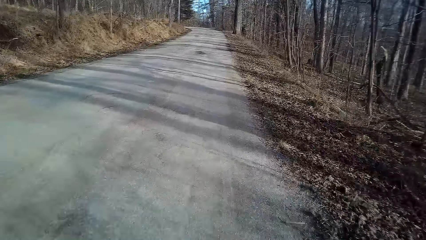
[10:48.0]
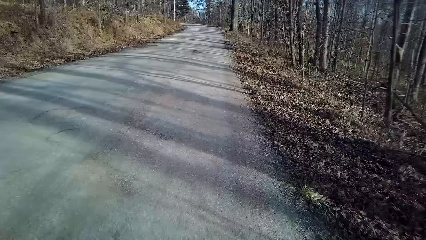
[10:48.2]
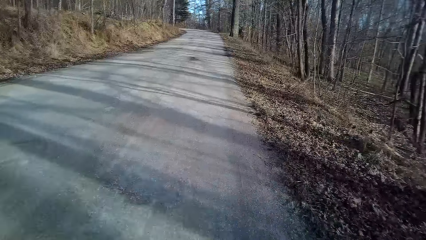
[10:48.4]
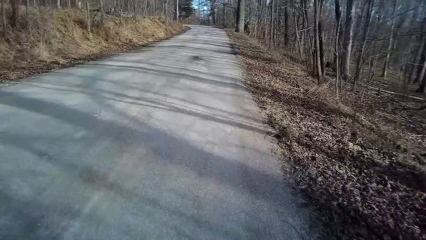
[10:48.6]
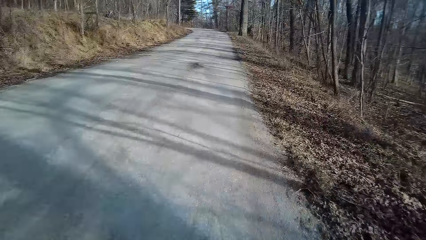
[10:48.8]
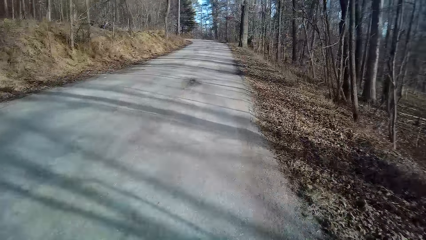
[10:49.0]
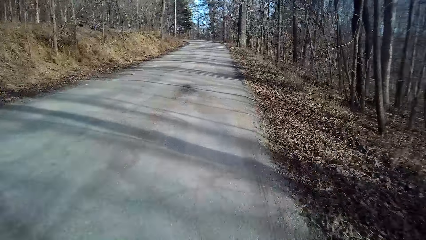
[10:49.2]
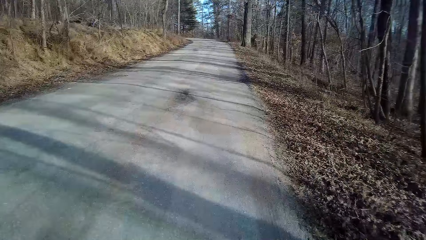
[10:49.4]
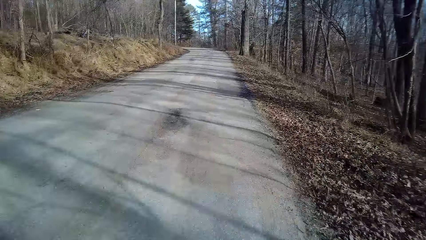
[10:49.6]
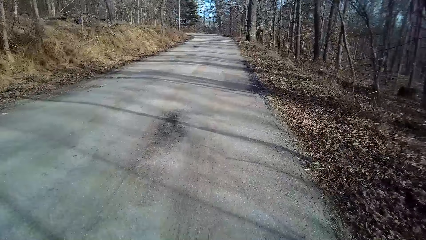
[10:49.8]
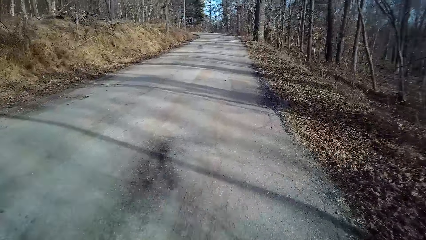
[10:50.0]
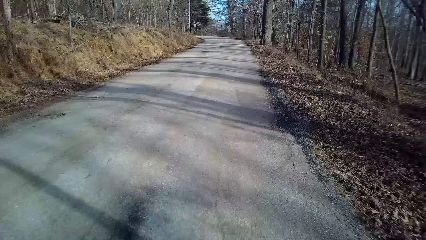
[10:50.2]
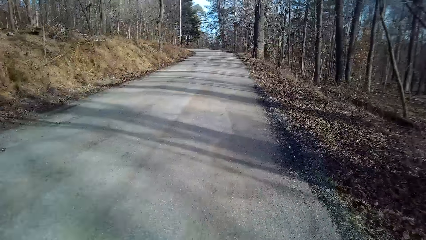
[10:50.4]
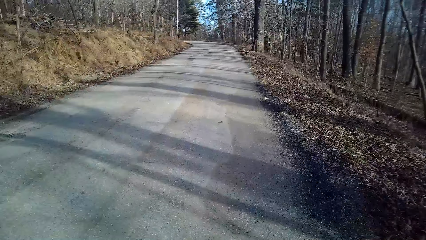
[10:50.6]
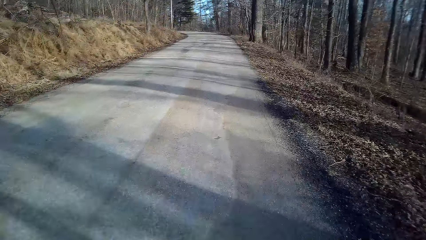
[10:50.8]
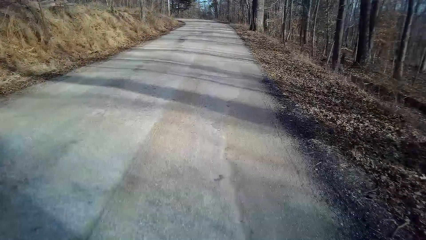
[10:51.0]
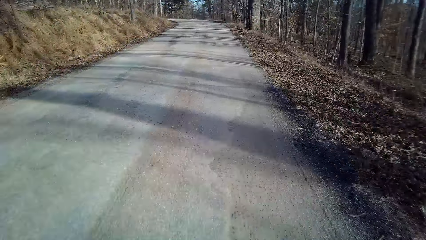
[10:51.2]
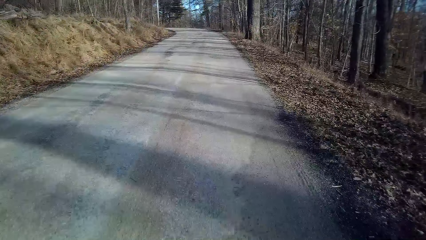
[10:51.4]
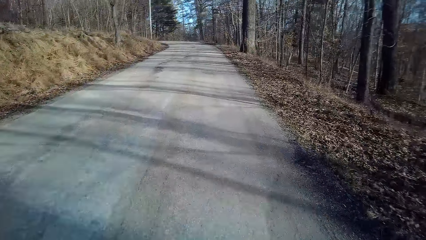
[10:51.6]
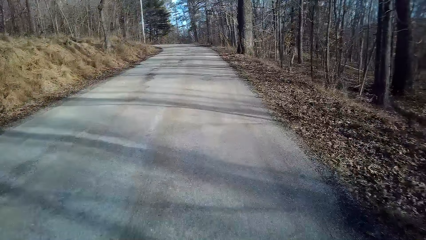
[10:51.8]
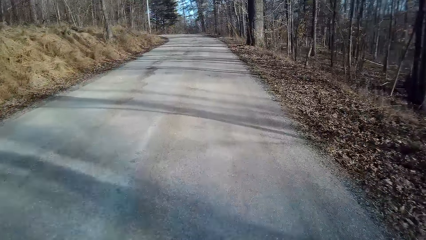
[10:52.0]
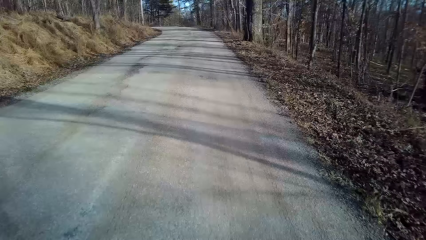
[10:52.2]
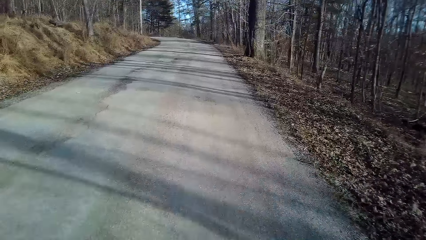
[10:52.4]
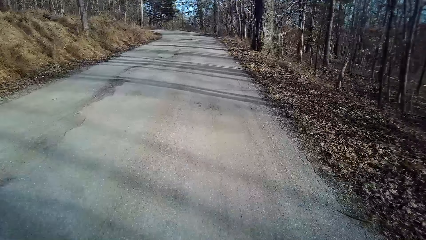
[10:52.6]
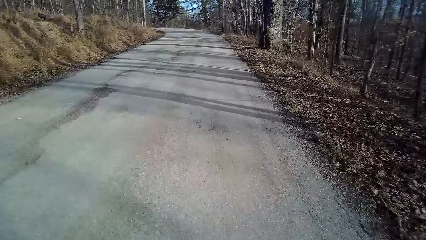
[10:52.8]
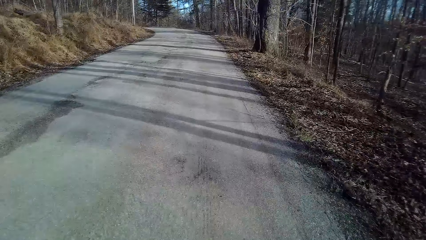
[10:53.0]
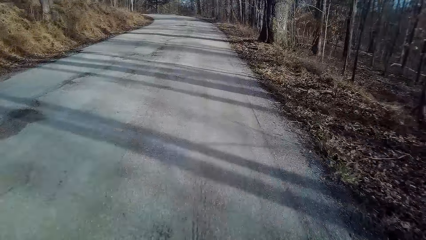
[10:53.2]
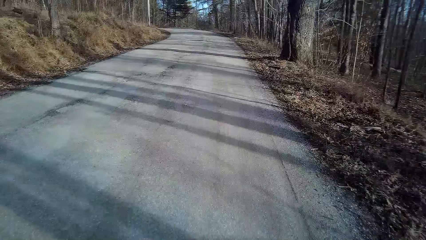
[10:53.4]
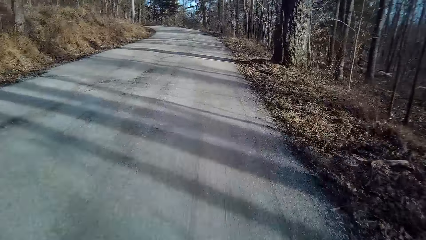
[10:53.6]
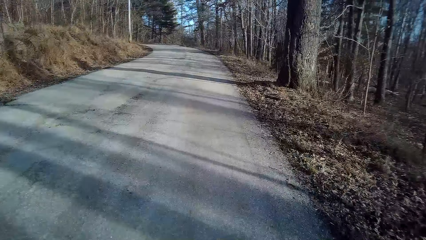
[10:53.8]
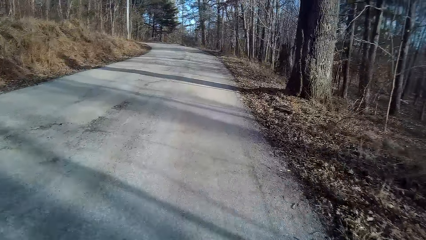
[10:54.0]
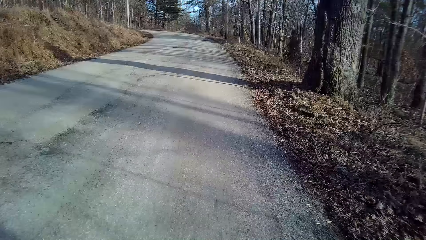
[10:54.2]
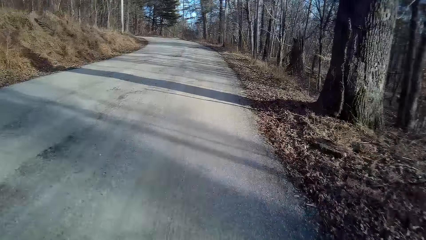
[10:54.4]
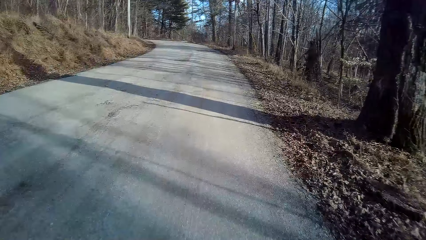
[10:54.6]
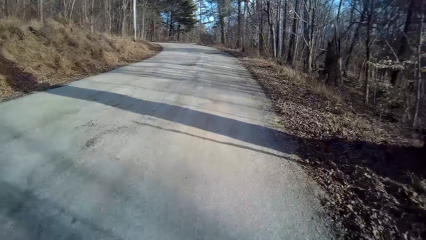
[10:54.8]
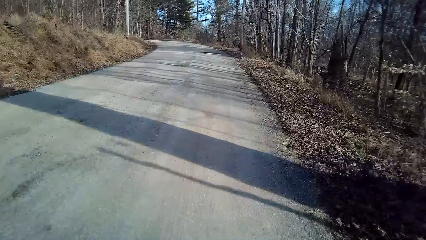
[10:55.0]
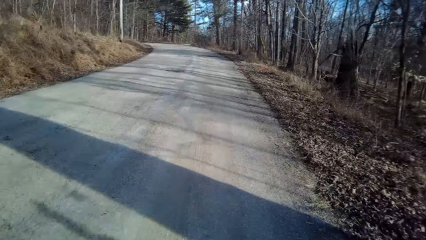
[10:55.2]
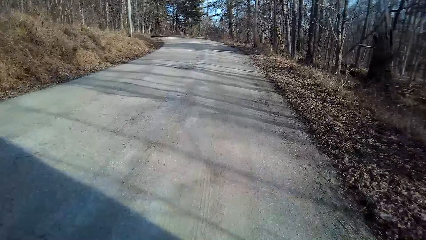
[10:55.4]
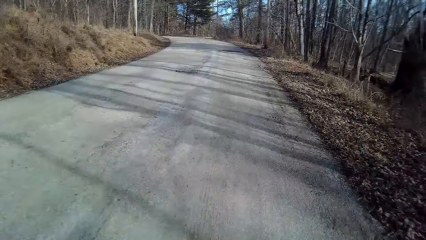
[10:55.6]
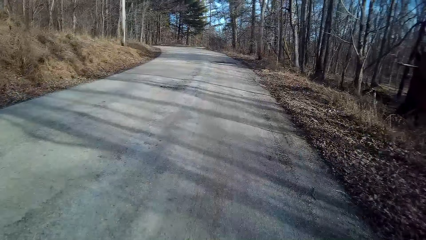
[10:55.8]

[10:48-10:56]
The camera wearer rides a bicycle on the road.

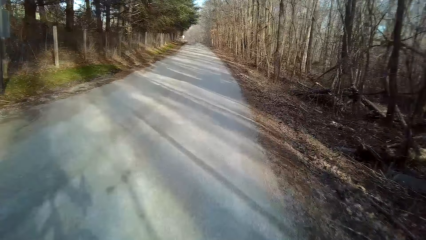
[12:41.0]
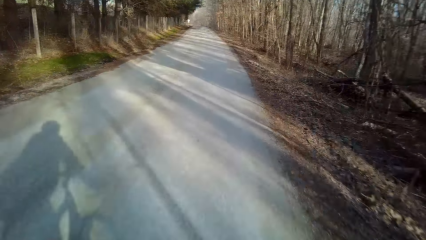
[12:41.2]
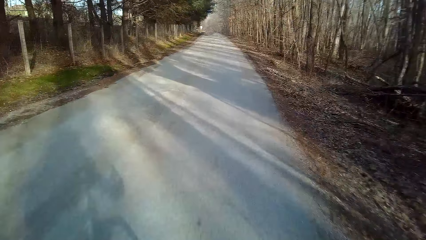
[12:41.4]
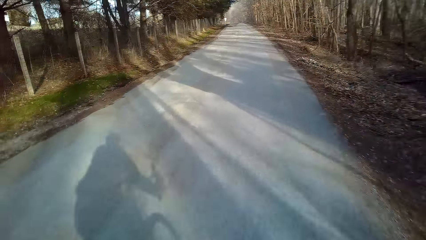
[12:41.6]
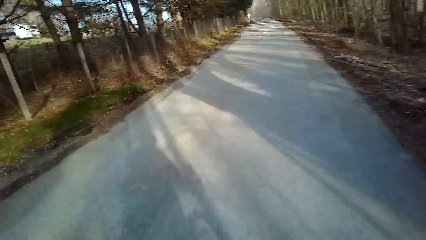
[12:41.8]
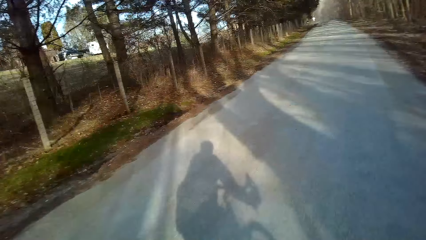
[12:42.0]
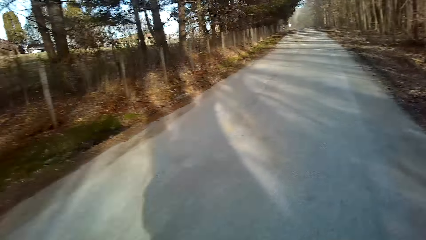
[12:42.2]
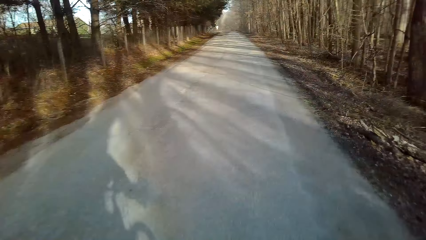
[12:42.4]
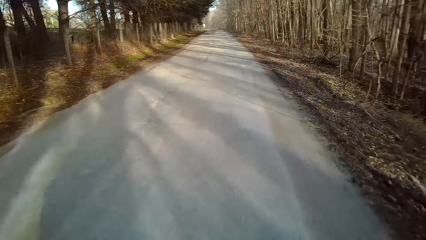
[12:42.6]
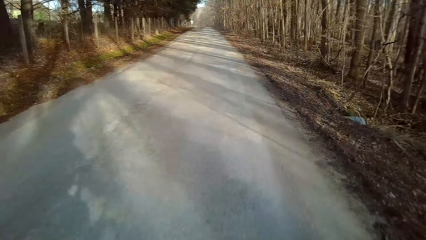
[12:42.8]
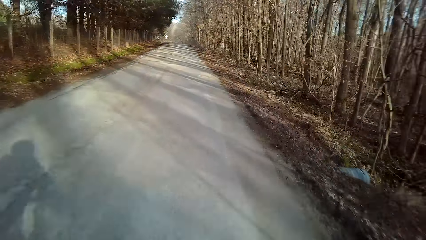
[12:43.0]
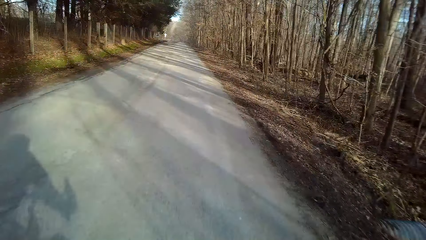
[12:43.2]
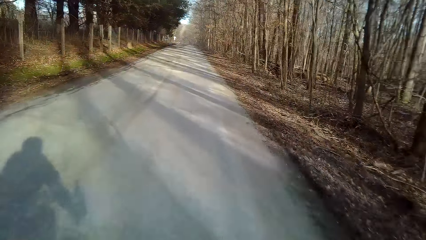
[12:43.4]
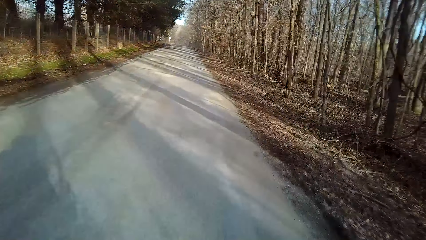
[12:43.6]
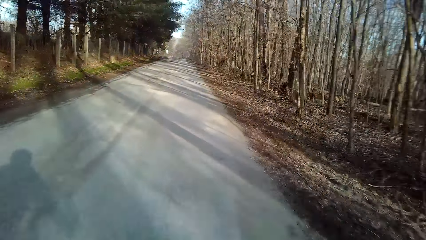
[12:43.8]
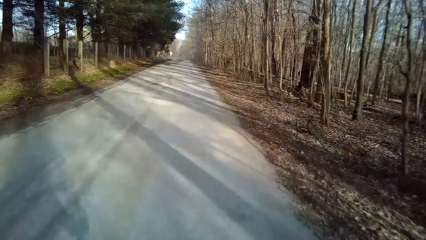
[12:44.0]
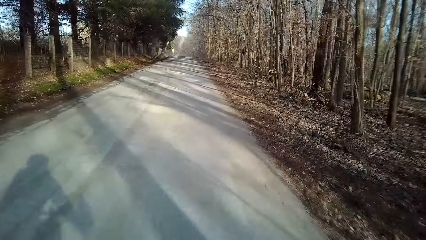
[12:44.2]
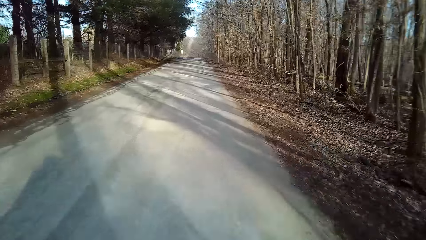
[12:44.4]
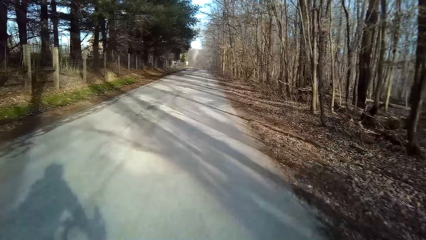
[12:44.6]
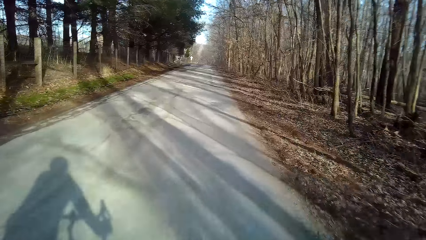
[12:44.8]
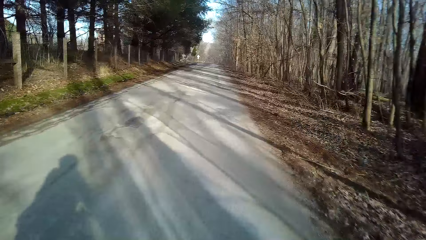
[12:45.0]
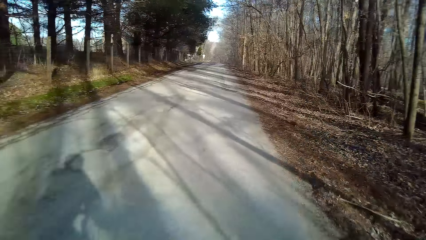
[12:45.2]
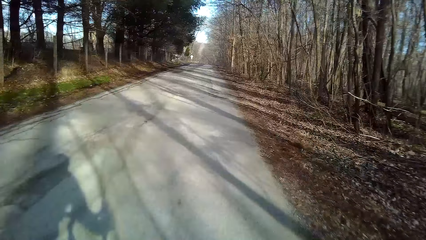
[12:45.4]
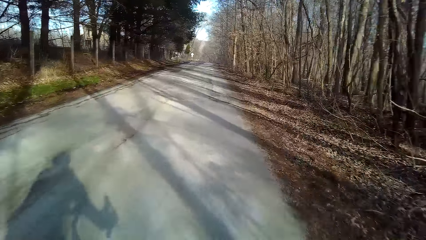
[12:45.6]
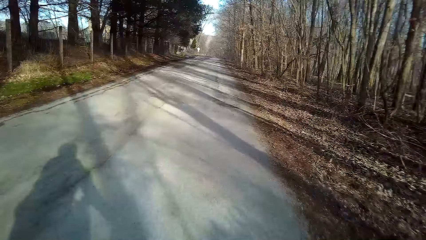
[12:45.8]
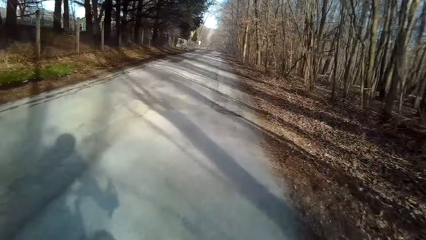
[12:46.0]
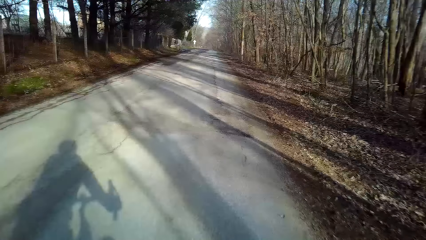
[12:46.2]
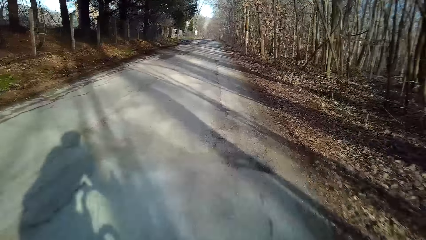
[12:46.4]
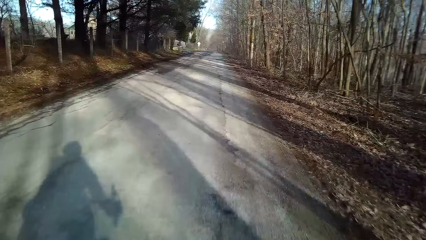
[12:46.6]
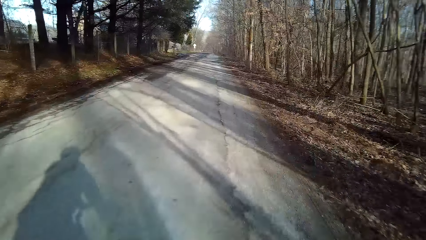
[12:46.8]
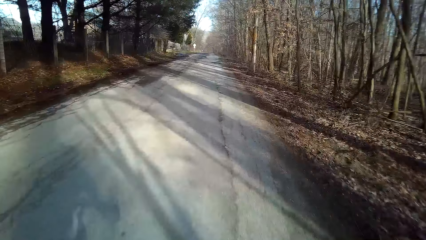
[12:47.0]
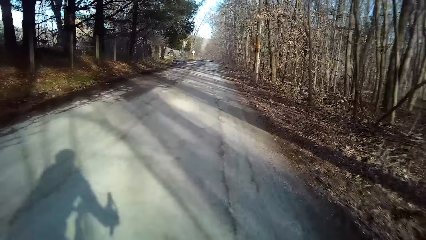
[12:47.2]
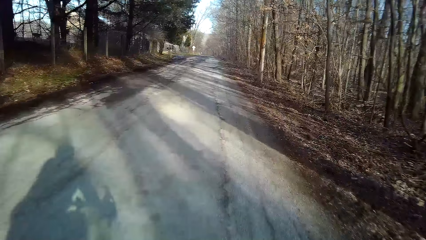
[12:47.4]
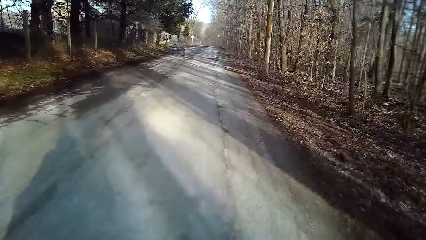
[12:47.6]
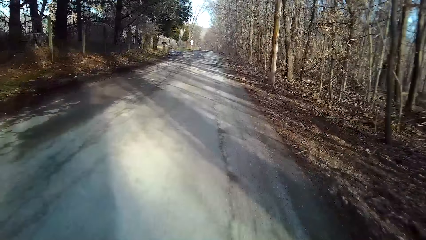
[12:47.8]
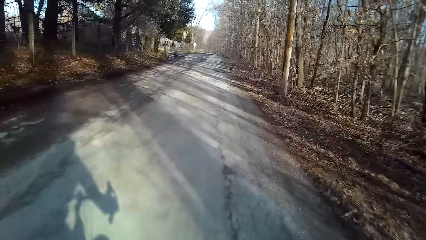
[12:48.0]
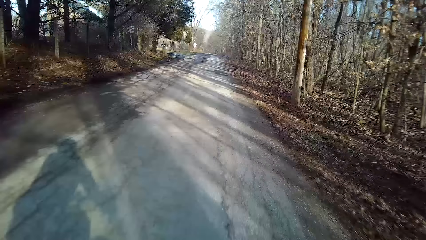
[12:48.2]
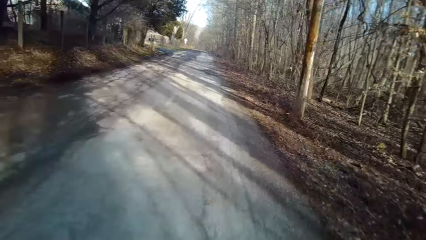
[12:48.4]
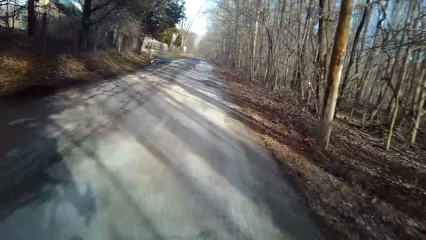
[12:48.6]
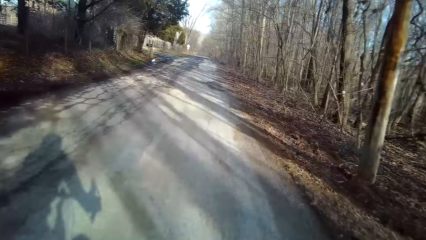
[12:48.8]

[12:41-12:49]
The camera wearer turns to the side and rides a bicycle on the road.
